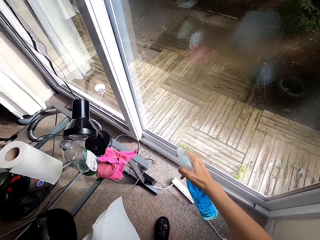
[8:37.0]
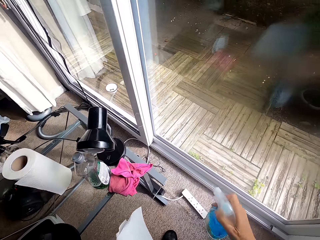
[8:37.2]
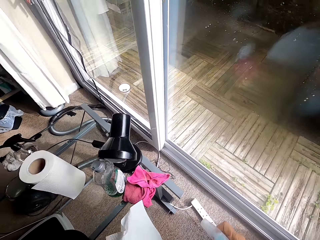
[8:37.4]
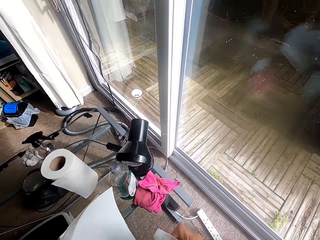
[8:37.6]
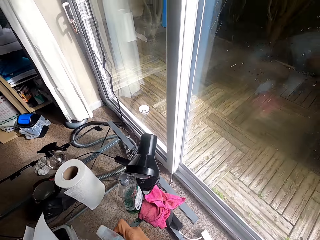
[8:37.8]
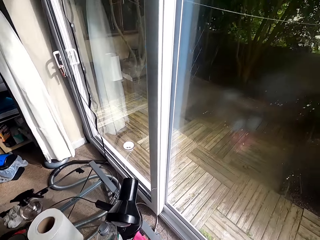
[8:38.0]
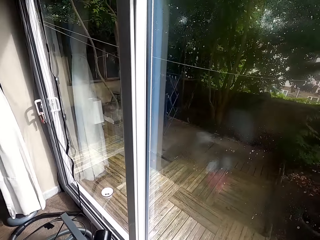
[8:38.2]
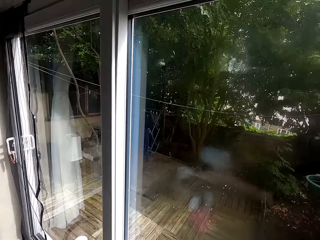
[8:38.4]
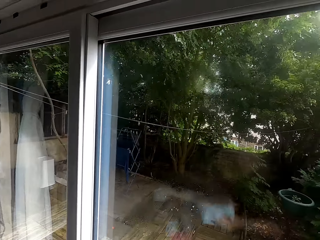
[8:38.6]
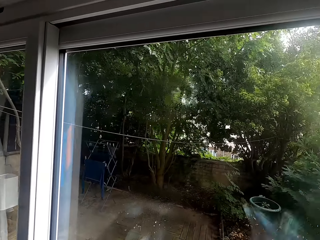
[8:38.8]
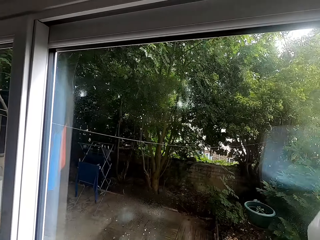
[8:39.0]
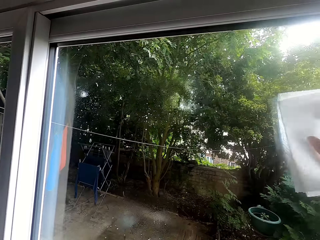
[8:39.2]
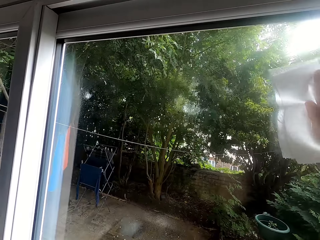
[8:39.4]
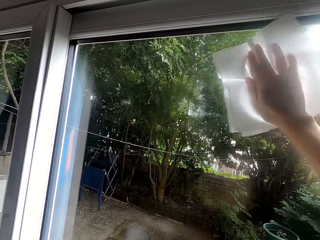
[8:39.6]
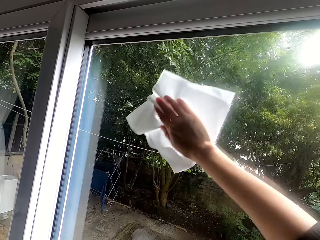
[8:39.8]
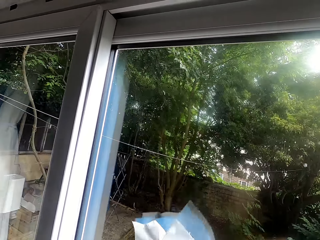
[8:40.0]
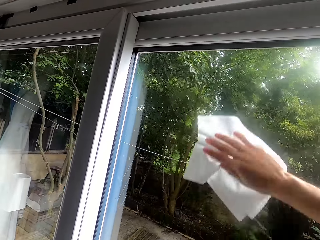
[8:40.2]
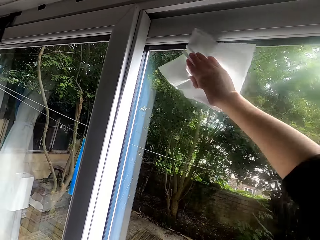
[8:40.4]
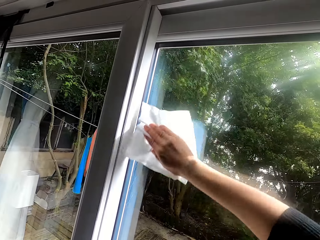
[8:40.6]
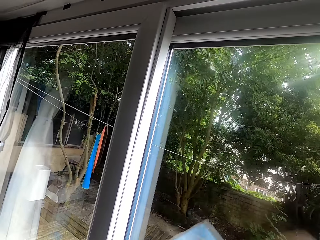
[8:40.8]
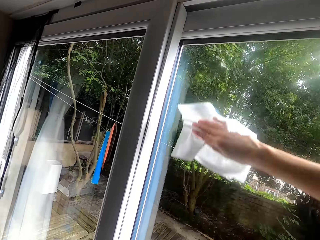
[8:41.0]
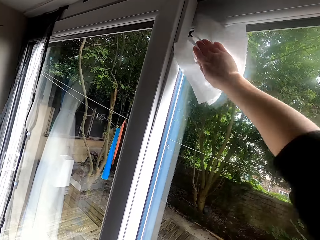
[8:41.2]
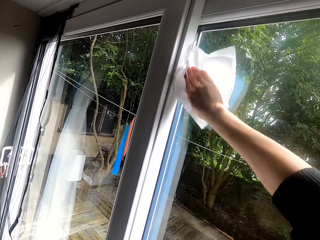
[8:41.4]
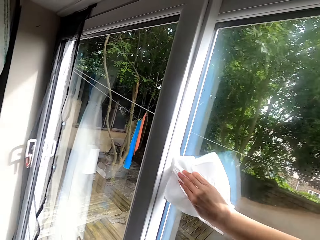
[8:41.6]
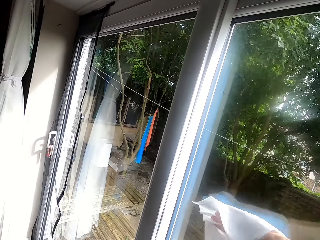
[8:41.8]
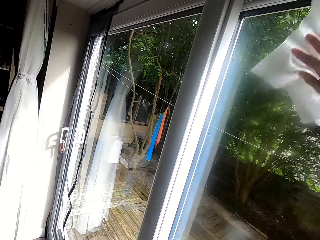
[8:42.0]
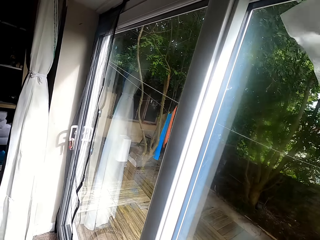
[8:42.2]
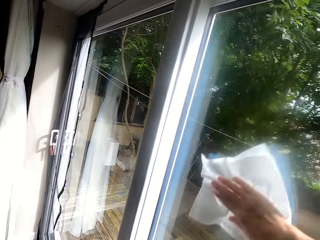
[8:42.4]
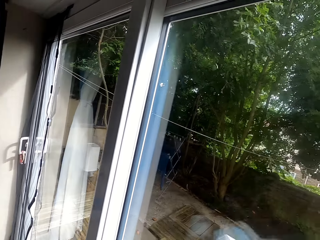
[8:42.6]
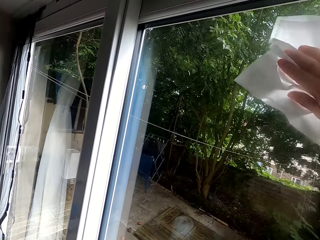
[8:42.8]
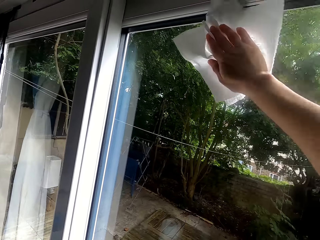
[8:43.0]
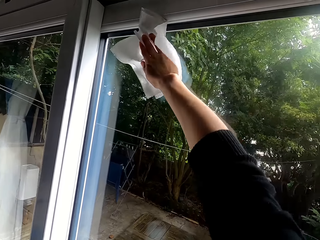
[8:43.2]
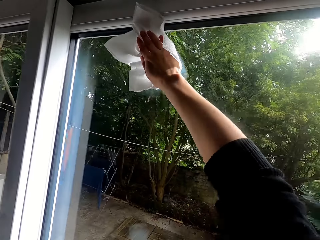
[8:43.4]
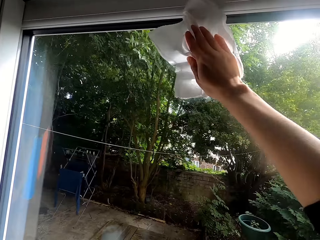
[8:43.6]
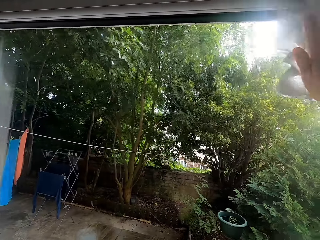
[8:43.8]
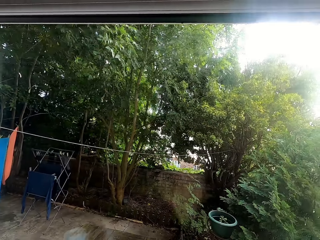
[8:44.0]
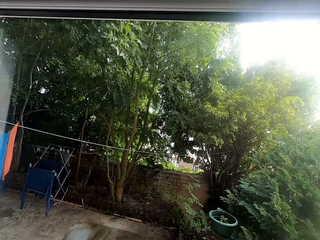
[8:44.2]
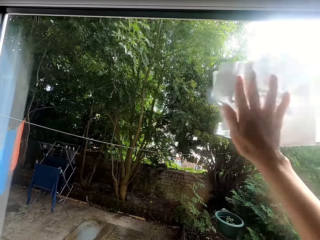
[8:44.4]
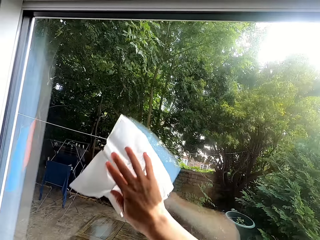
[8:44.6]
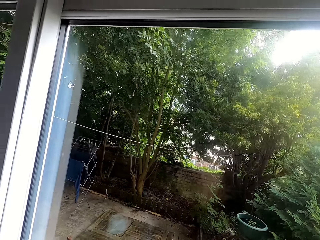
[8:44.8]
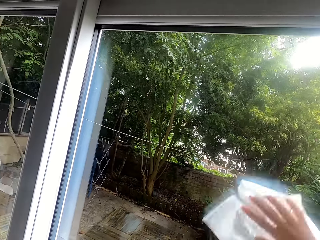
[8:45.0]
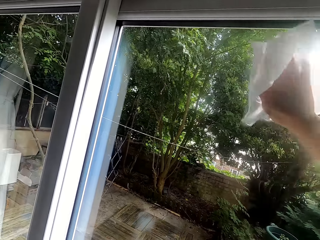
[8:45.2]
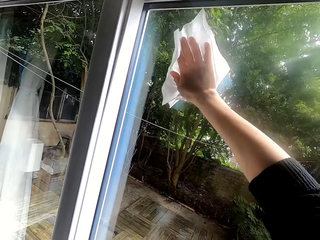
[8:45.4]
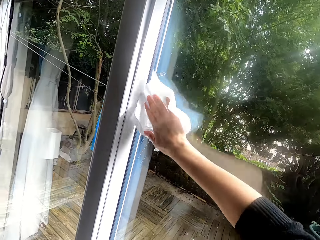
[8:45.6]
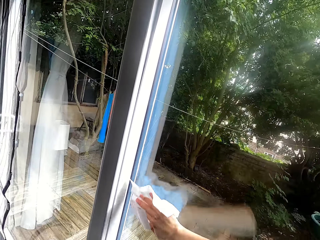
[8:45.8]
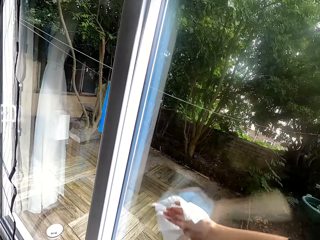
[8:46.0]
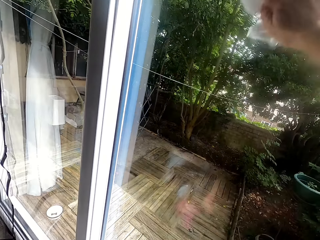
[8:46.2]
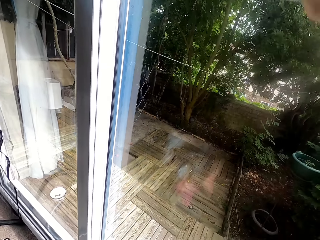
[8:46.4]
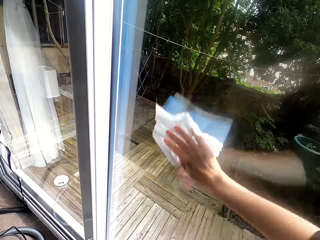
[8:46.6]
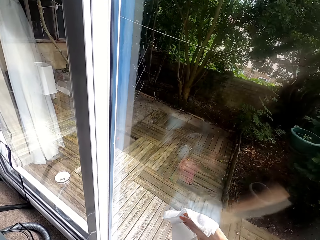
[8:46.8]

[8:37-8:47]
The camera wearer cleans the glass door with the napkin.

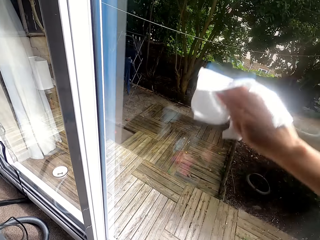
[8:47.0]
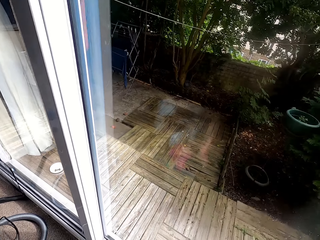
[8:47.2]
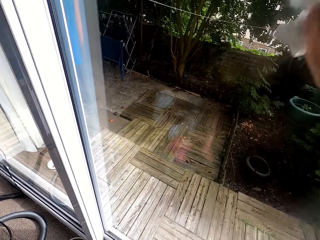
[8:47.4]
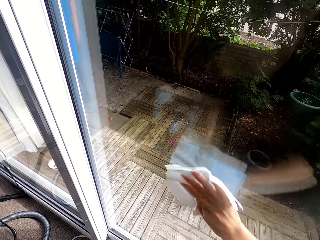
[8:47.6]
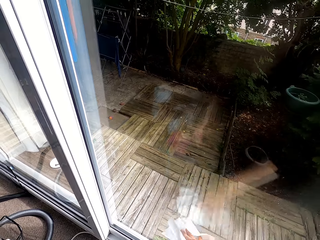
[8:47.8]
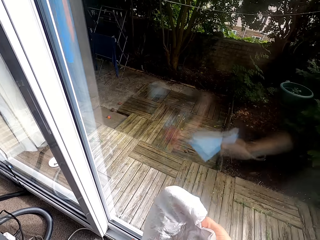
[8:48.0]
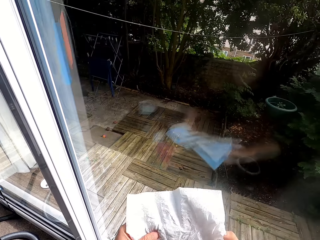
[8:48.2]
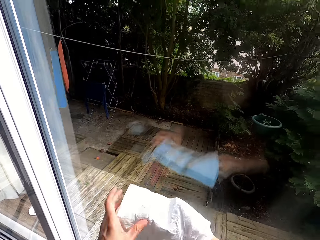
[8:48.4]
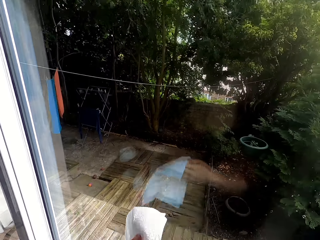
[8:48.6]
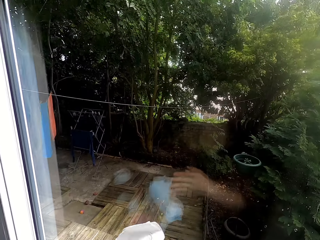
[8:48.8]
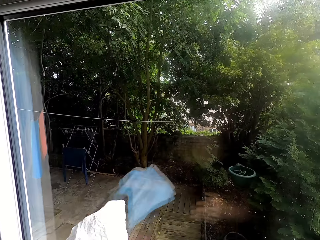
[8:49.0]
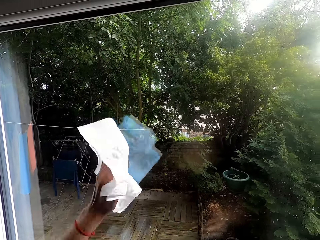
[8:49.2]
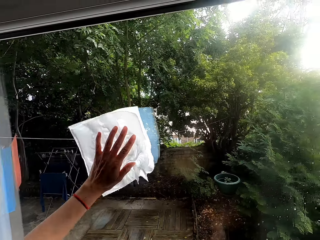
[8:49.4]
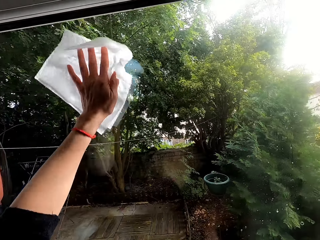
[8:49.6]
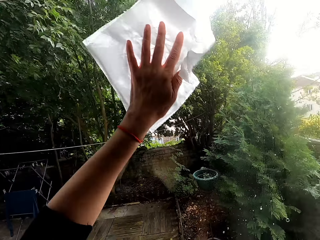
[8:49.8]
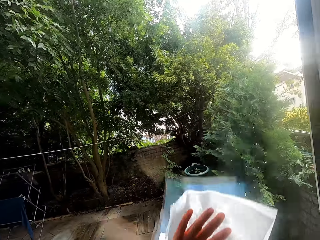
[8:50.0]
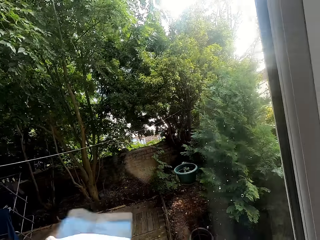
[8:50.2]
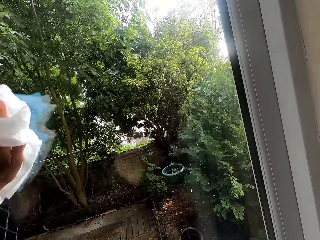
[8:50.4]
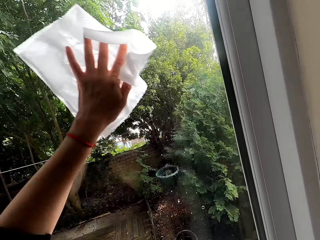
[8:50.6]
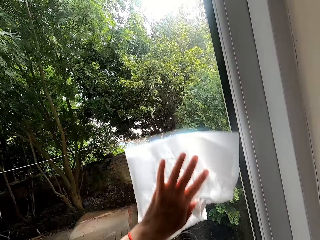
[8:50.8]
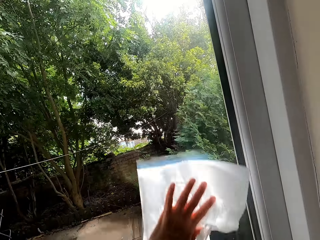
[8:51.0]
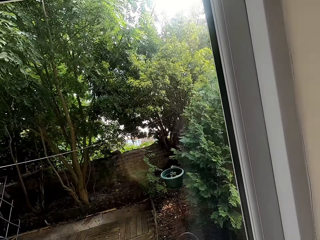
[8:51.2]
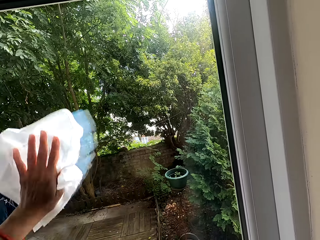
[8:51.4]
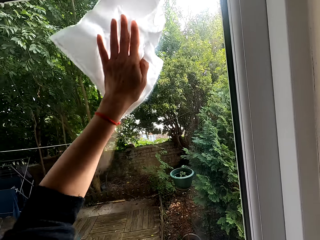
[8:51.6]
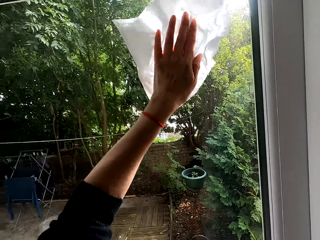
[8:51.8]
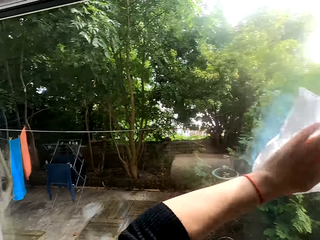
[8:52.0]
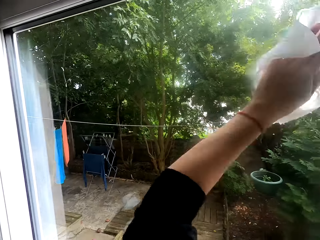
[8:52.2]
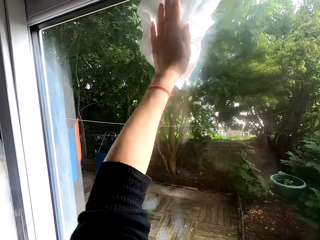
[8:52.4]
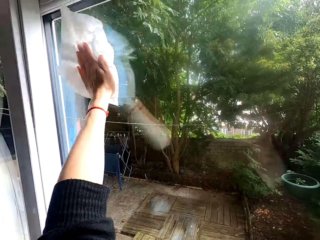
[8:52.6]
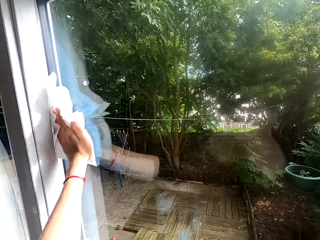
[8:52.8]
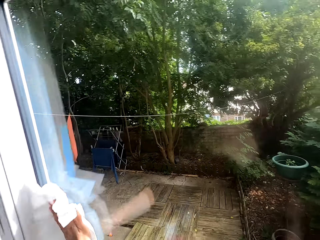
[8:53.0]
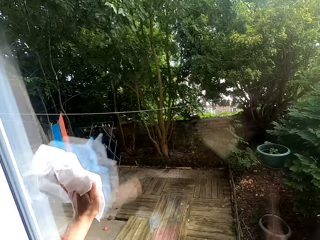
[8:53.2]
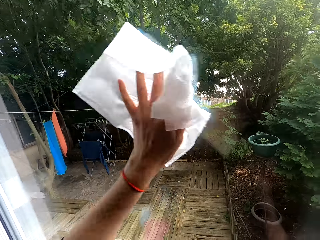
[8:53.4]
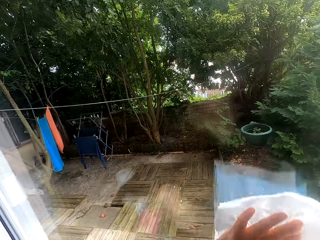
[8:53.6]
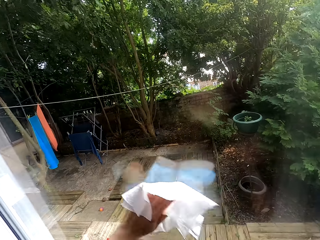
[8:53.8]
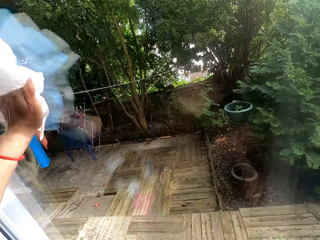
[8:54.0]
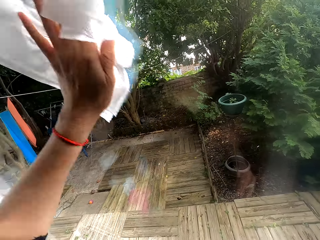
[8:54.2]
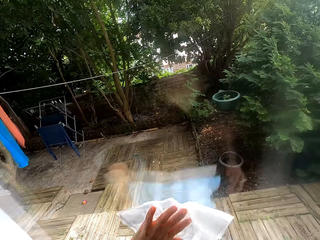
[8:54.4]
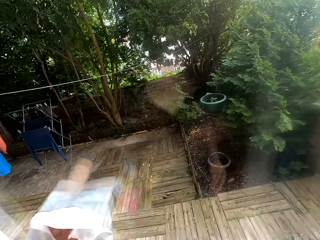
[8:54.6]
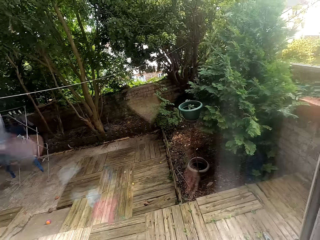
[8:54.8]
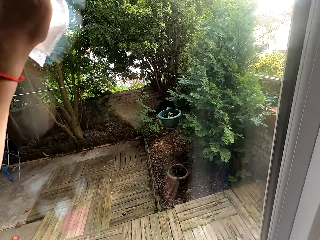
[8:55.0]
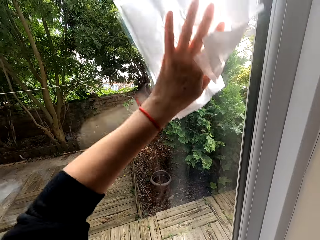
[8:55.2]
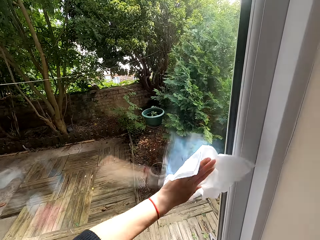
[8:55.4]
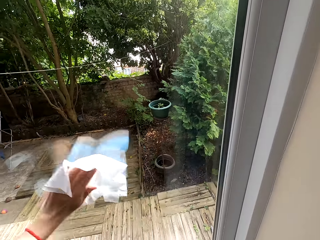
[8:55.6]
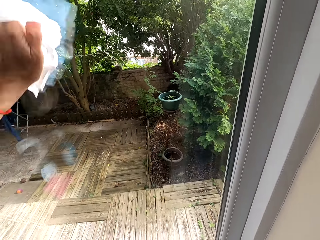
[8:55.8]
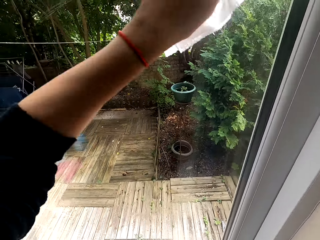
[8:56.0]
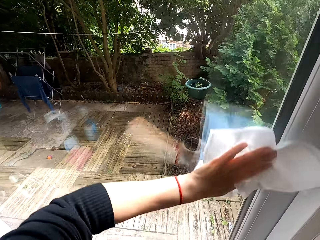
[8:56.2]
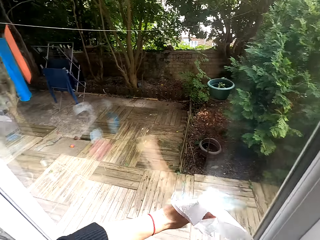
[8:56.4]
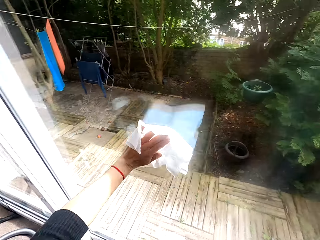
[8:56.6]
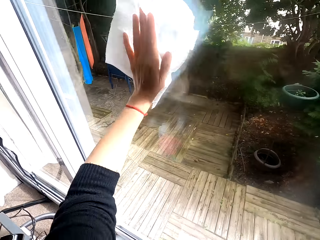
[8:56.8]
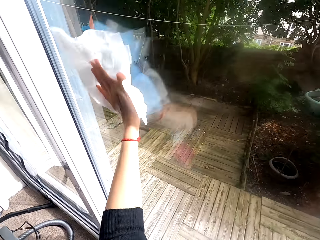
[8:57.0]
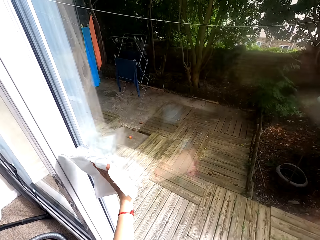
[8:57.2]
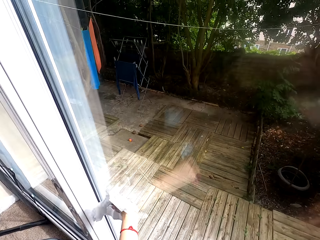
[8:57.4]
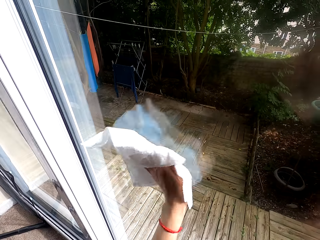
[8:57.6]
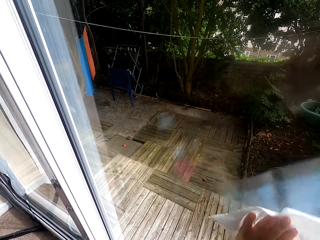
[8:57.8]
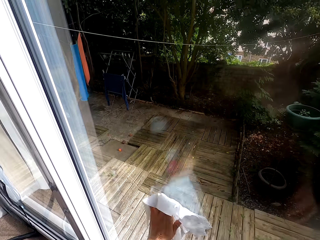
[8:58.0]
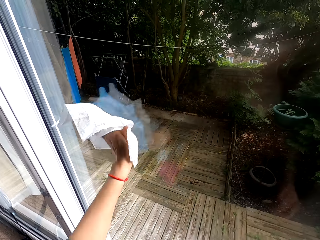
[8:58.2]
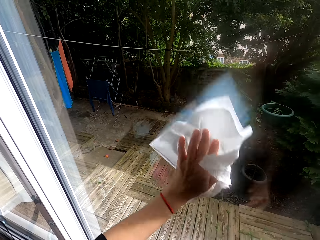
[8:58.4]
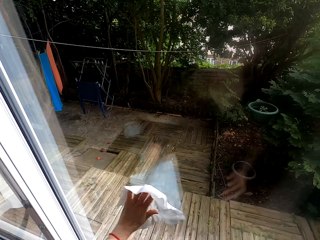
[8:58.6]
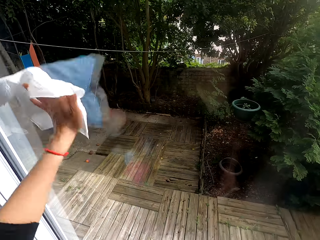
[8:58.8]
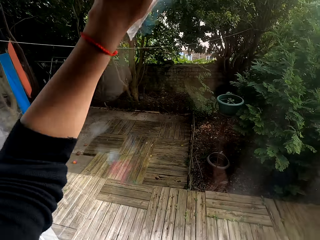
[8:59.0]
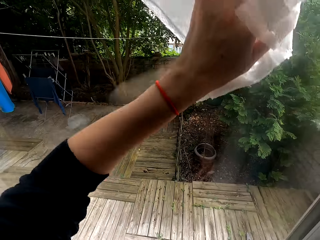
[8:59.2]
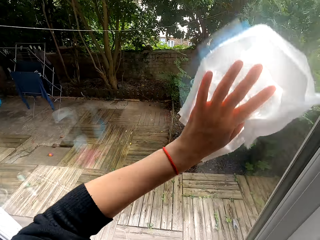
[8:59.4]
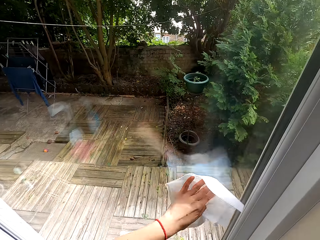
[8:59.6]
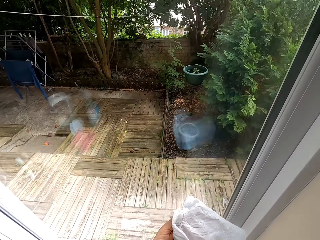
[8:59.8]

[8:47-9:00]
The camera wearer transfers the napkin to the left hand. They clean the glass door with the napkin.
